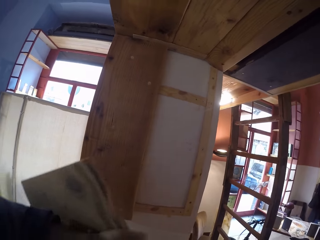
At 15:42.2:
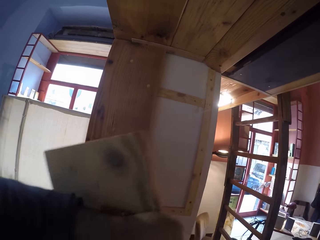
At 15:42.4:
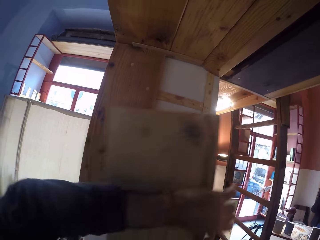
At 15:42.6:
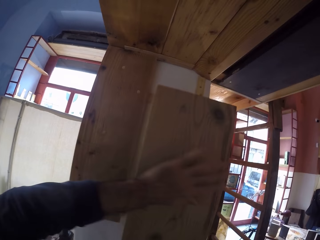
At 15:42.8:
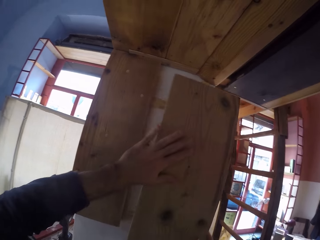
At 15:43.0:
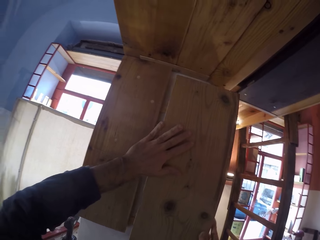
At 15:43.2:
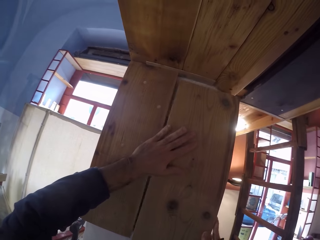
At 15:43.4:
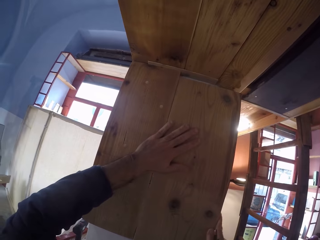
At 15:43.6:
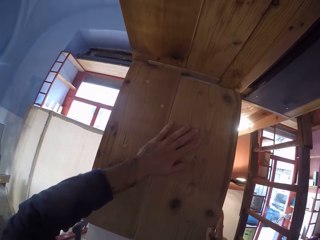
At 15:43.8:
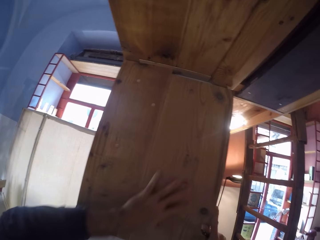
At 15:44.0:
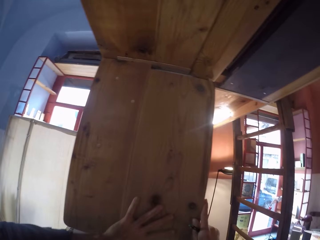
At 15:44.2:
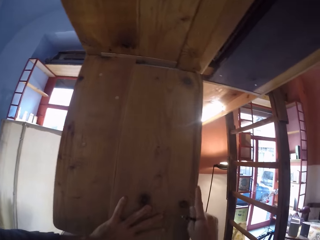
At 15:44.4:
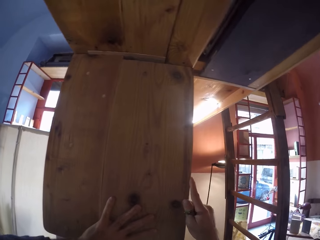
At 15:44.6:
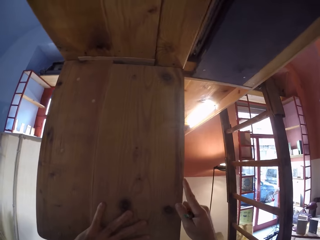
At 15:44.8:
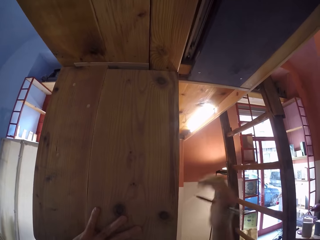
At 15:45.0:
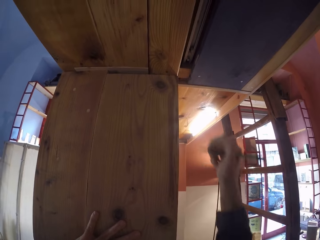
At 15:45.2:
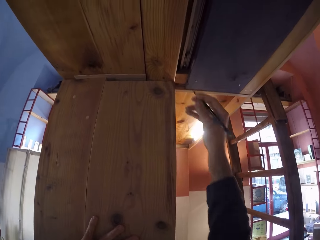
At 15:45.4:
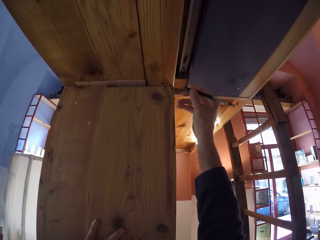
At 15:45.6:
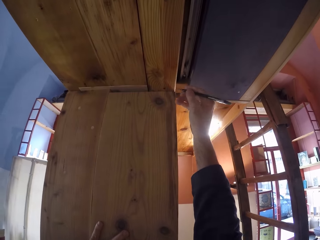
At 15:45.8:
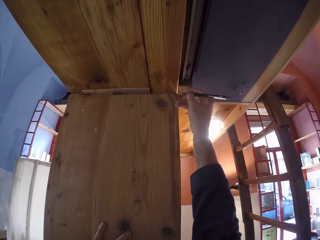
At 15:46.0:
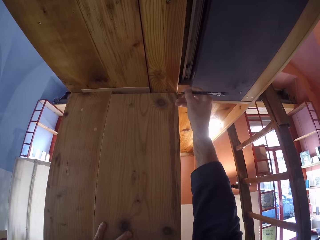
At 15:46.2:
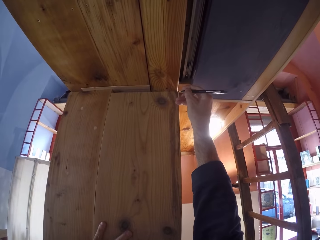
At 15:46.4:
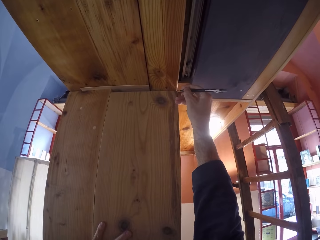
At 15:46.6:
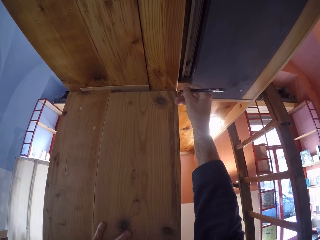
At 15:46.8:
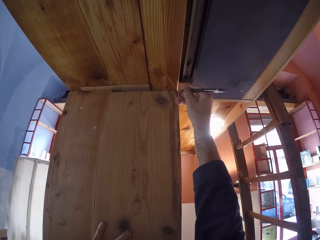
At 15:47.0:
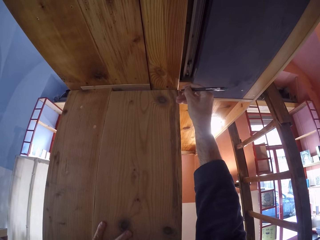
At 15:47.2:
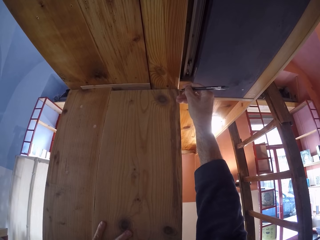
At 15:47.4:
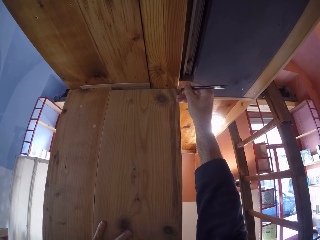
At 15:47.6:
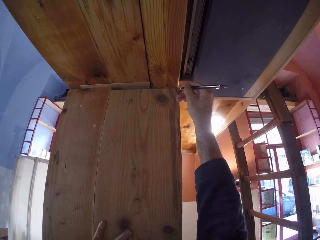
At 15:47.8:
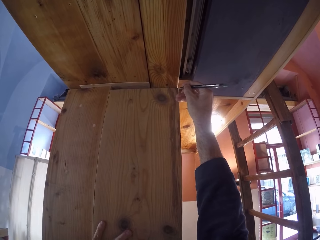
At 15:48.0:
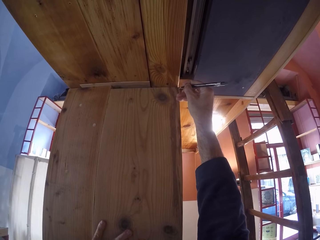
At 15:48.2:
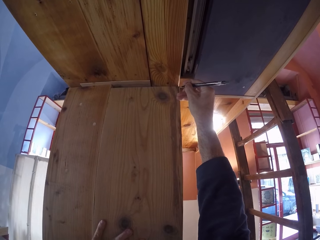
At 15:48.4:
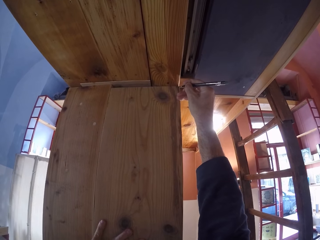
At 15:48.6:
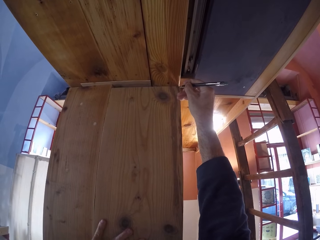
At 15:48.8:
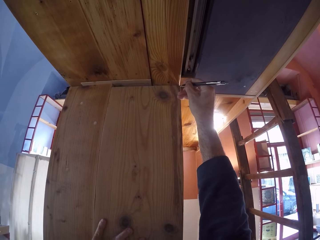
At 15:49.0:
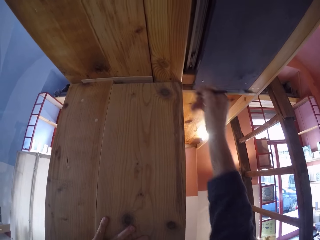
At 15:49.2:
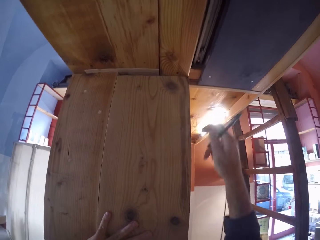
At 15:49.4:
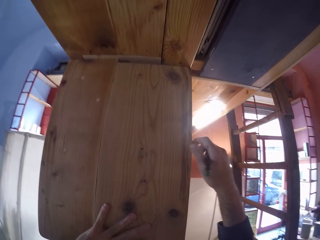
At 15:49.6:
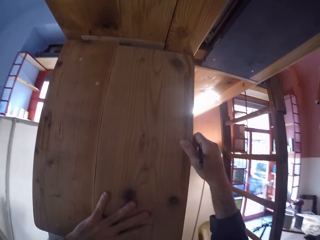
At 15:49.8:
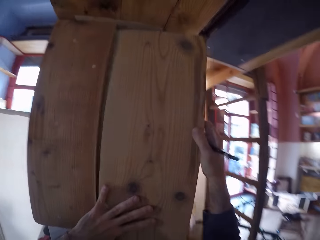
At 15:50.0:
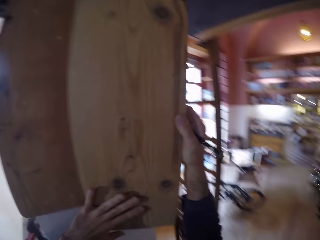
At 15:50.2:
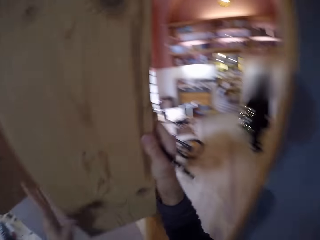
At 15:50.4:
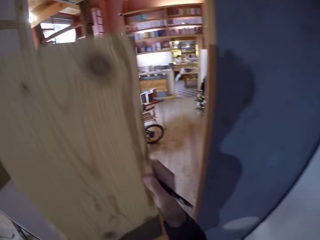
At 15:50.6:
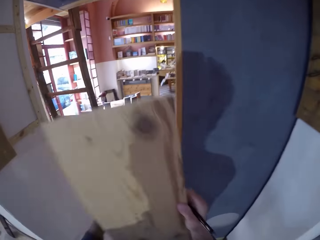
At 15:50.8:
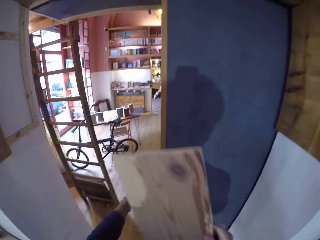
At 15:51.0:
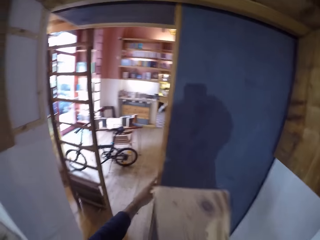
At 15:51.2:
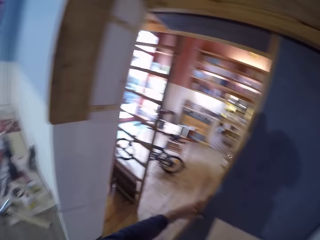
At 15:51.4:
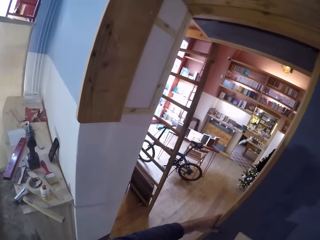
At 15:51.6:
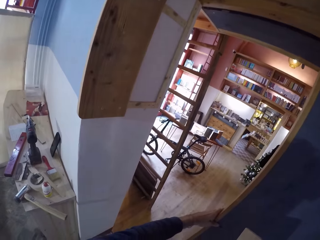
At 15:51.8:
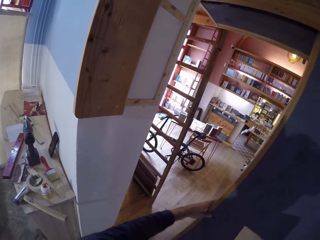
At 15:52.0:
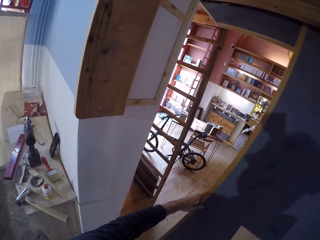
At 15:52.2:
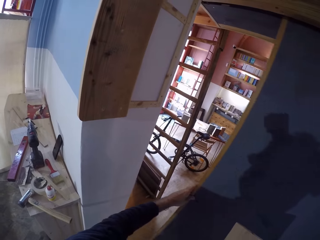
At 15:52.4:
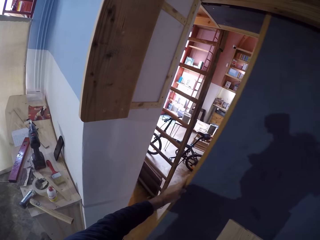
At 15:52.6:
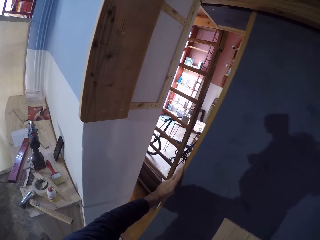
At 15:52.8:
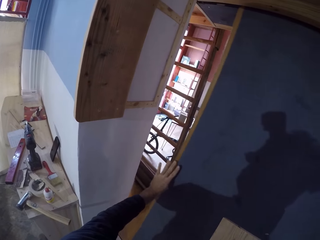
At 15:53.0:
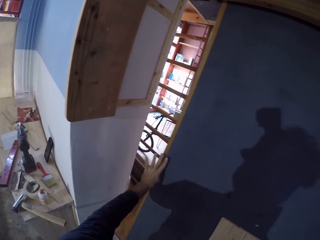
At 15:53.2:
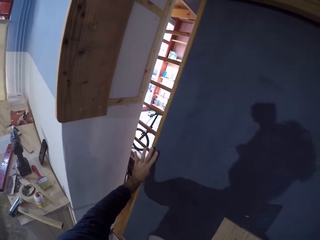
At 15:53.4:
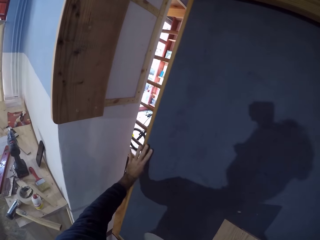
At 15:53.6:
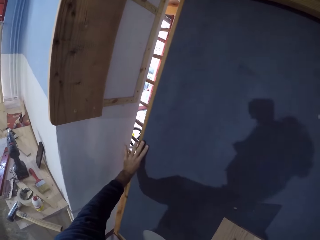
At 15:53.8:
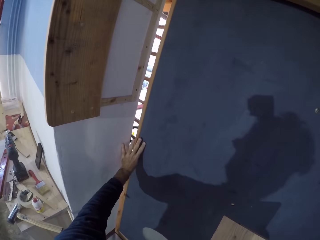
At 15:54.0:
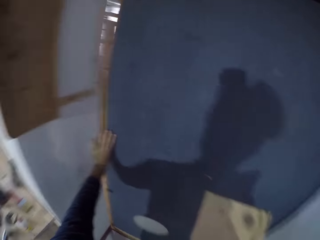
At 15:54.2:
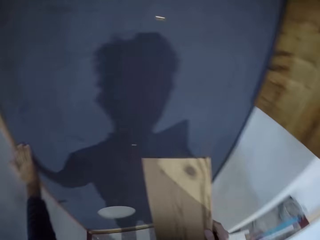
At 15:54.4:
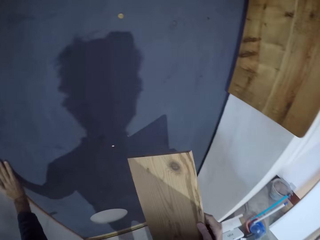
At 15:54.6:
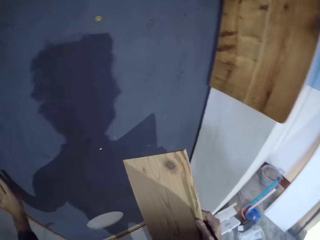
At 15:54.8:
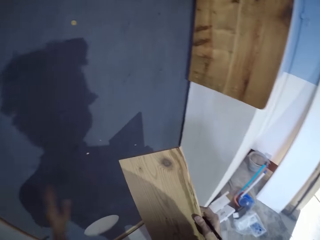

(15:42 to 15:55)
The camera wearer places the wood plank on the wall with both hands. He holds the wood plank on the wall with his left hand. He marks a point on the wood plank with the pencil in his right hand. He removes the wood plank from the wall with both hands. He holds the wood plank with his right hand. He closes the door with his left hand.

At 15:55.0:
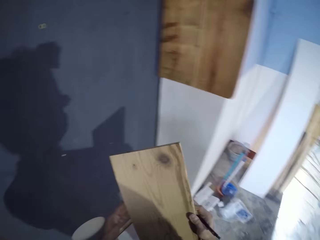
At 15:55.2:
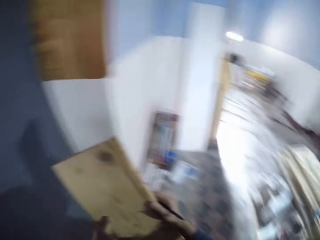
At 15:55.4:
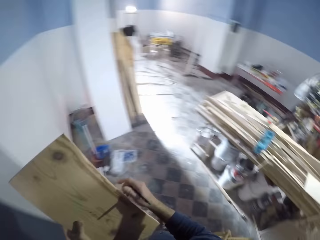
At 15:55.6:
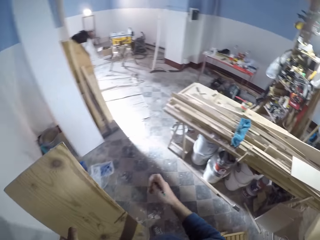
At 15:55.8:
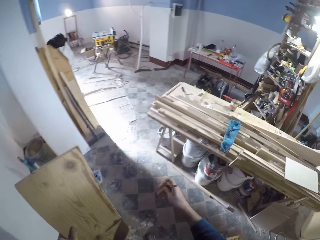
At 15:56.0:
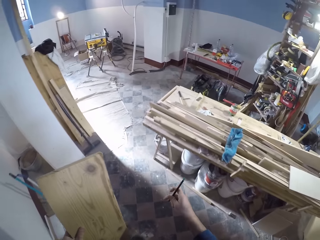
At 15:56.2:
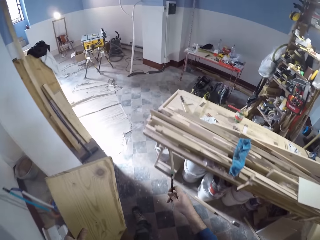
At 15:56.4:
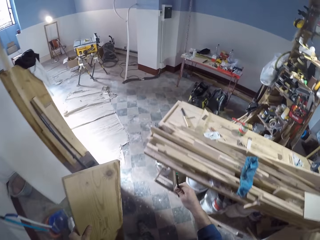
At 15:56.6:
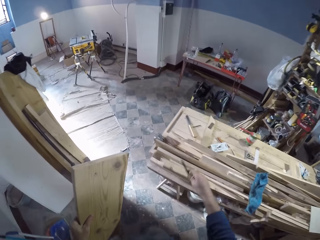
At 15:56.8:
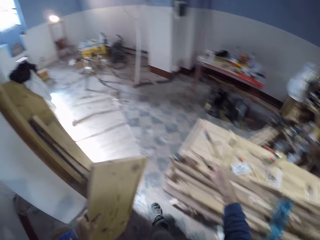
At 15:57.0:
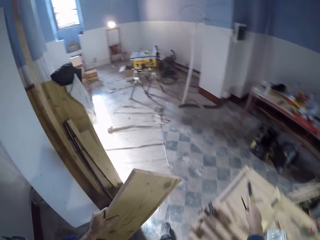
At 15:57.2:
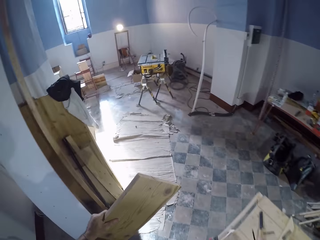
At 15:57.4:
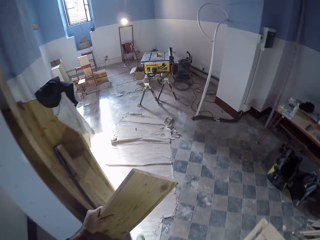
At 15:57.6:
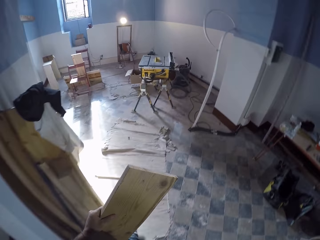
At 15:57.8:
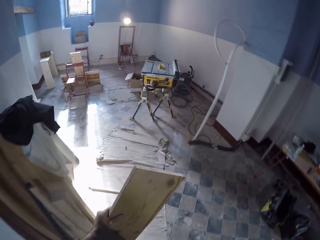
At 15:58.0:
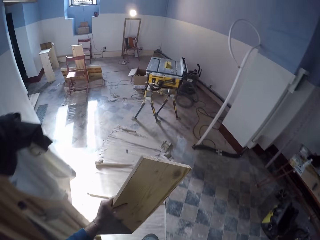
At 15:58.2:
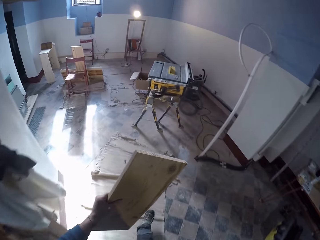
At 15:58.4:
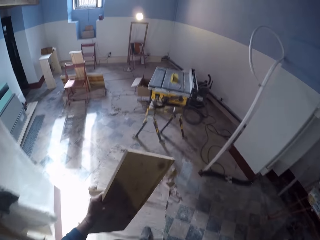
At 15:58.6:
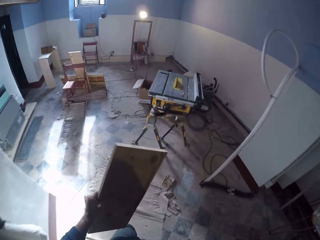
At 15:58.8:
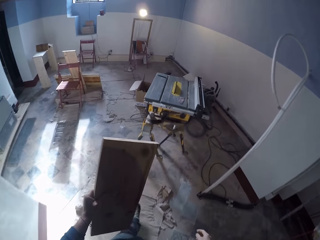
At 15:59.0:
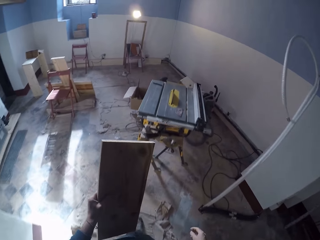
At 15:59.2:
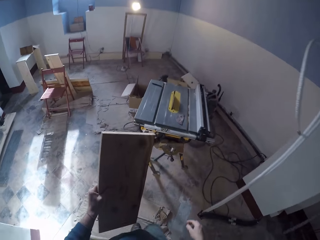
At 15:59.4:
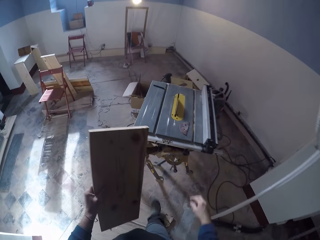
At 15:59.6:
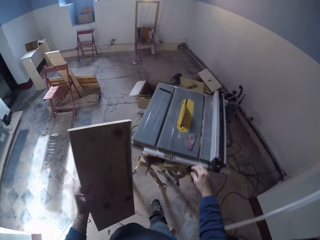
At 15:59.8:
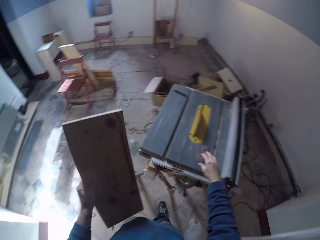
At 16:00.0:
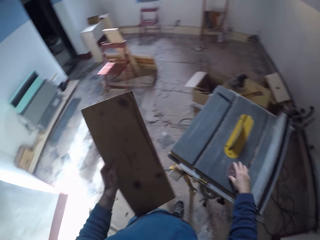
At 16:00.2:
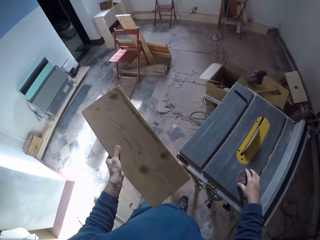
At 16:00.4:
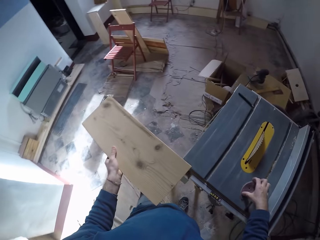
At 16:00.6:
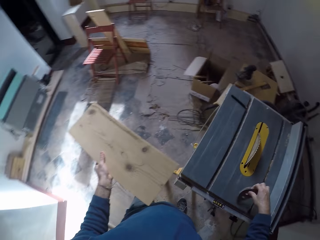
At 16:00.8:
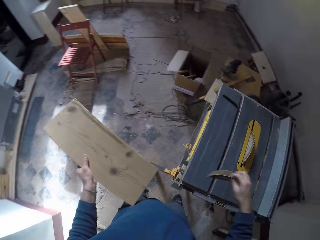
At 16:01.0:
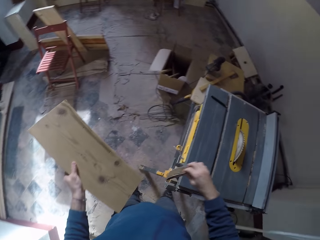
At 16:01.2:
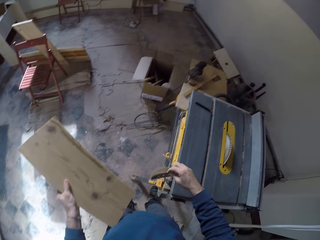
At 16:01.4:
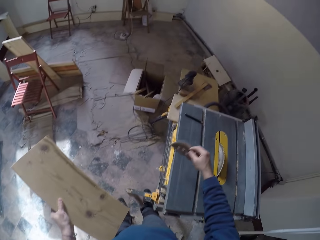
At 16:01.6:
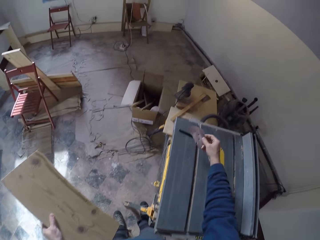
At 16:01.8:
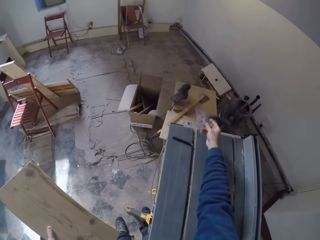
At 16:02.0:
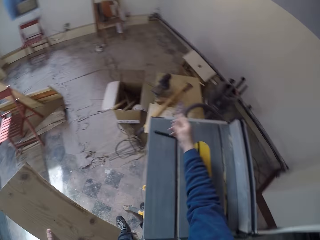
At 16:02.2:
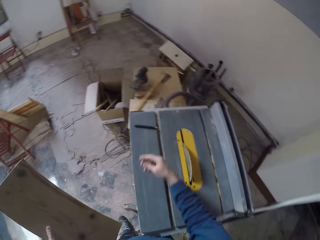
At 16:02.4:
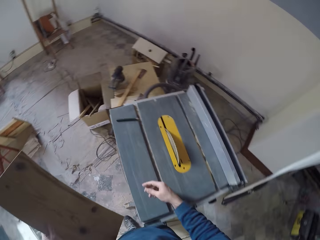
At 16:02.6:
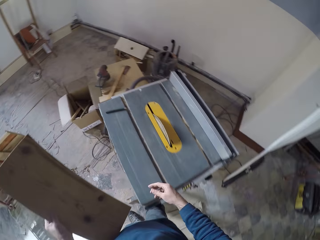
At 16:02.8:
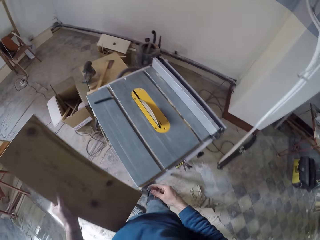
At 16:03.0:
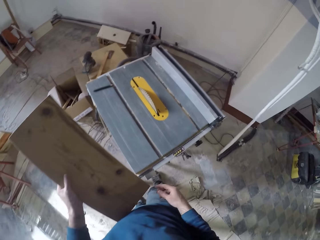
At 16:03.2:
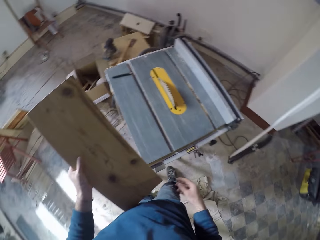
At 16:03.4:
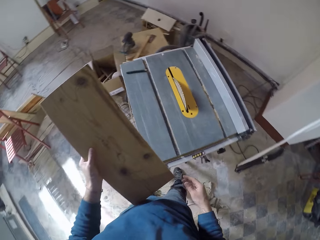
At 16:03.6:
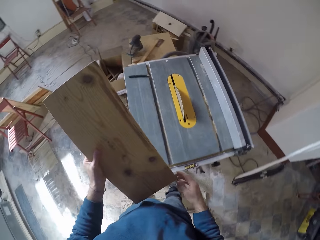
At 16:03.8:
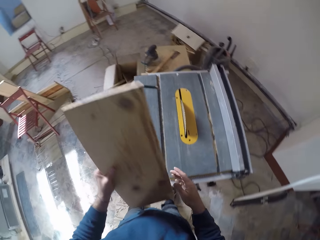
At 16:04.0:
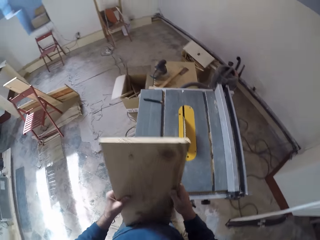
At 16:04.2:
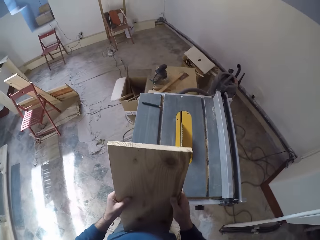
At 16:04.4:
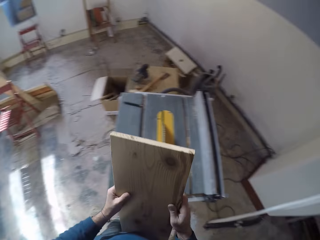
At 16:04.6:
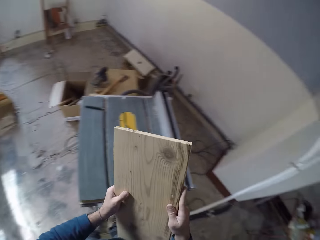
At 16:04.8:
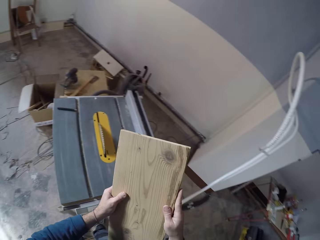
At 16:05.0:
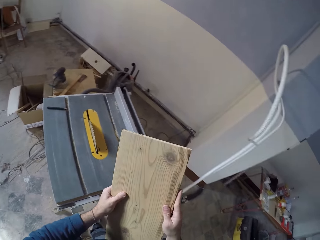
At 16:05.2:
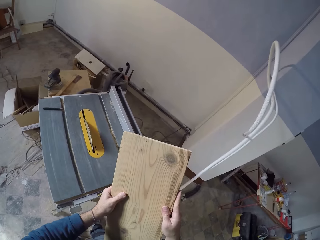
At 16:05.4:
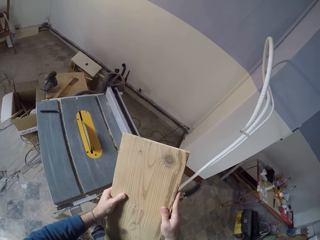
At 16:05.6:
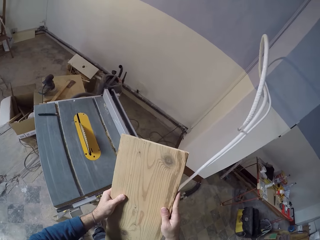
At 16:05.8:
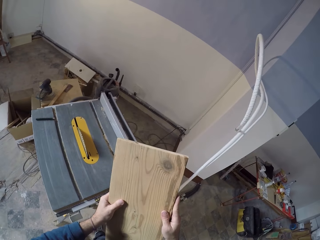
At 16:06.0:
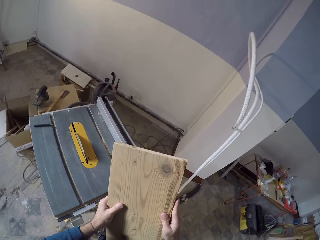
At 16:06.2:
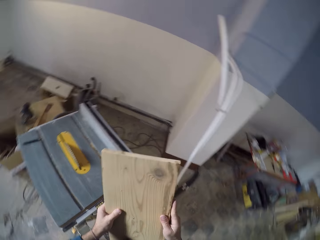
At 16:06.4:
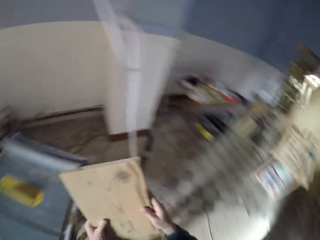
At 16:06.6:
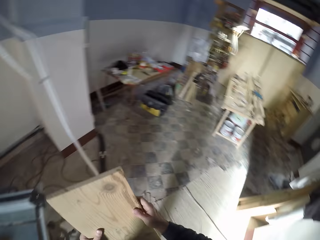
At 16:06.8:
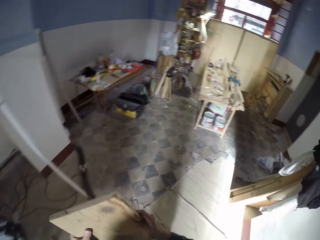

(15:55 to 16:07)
The camera wearer holds the wood plank with his left hand. He drops the pencil on the workbench with his right hand. He touches the cutting machine. He picks up a sanding disc from a table saw with his right hand. He throws the sandpaper disc on a table with his right hand. He holds the wood plank in both hands.
